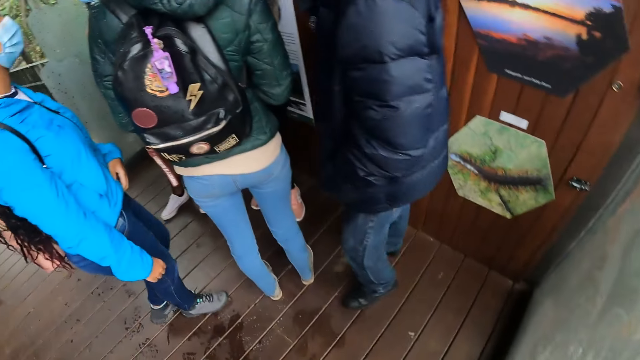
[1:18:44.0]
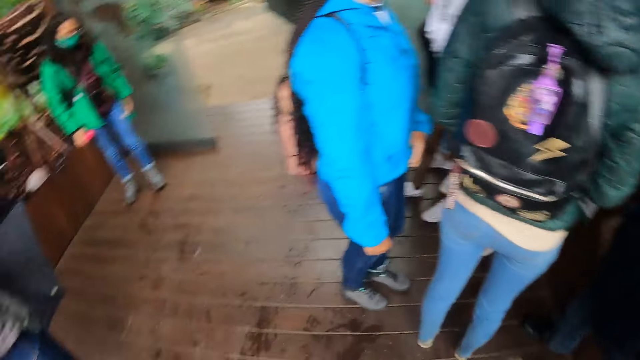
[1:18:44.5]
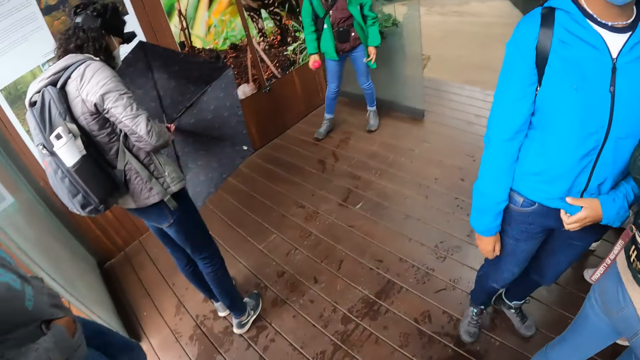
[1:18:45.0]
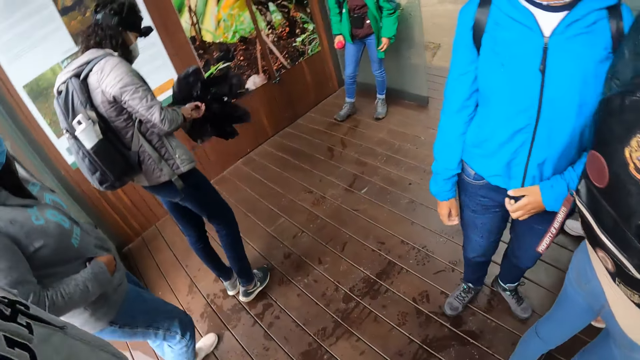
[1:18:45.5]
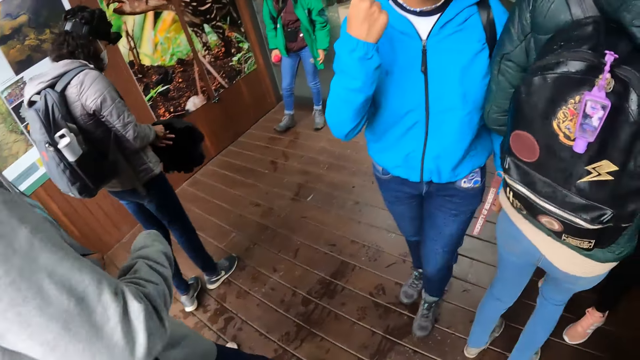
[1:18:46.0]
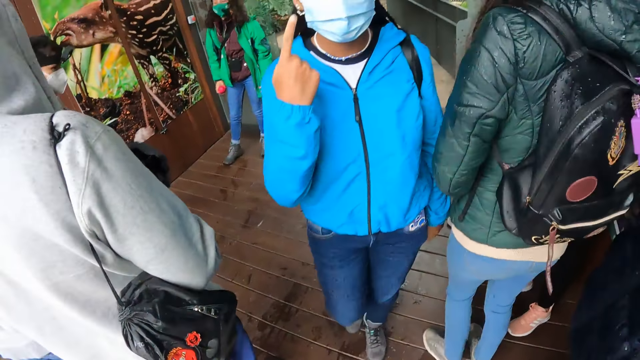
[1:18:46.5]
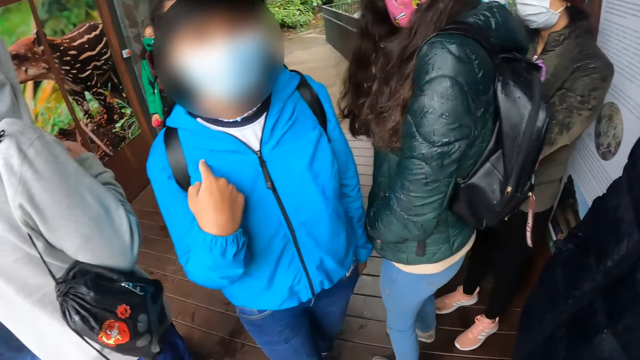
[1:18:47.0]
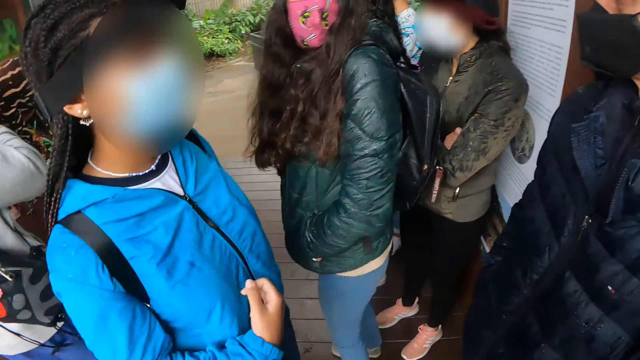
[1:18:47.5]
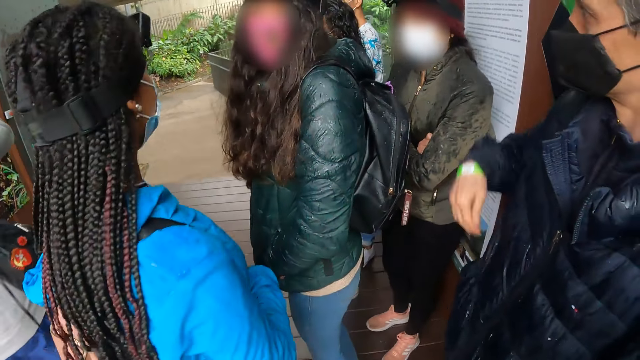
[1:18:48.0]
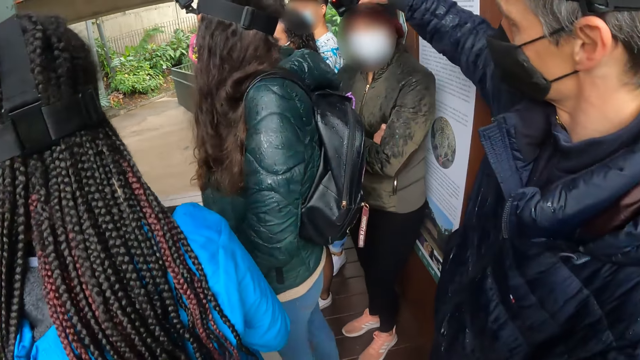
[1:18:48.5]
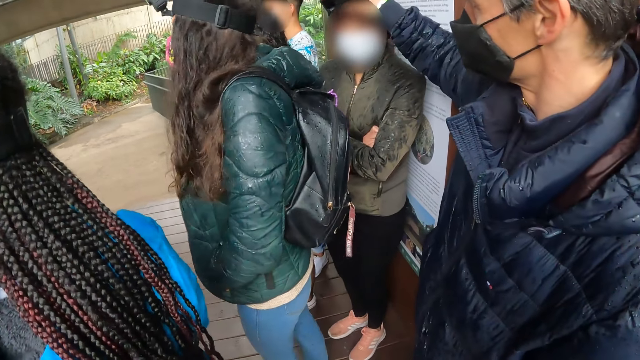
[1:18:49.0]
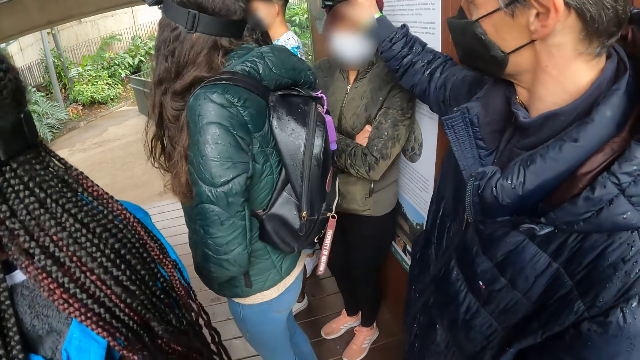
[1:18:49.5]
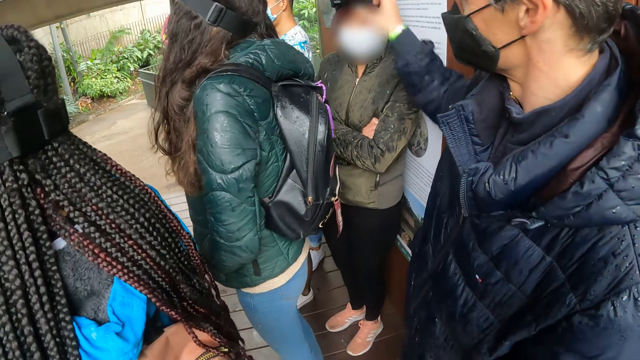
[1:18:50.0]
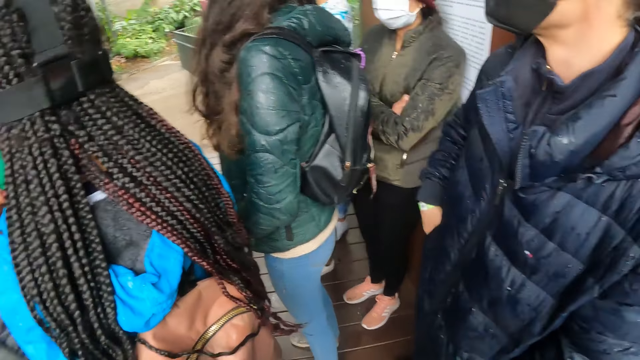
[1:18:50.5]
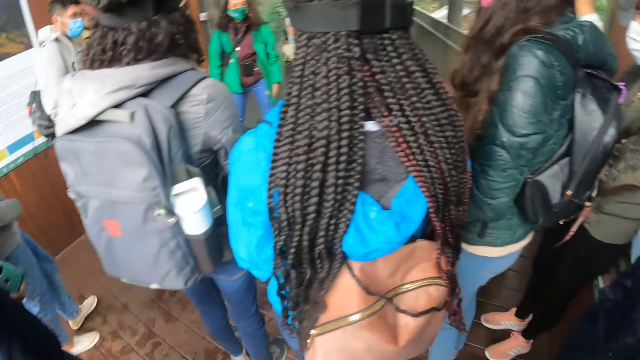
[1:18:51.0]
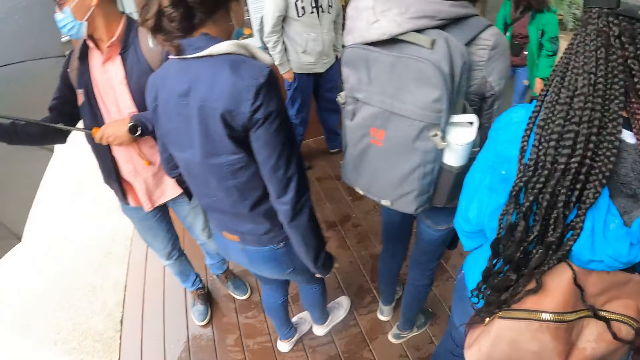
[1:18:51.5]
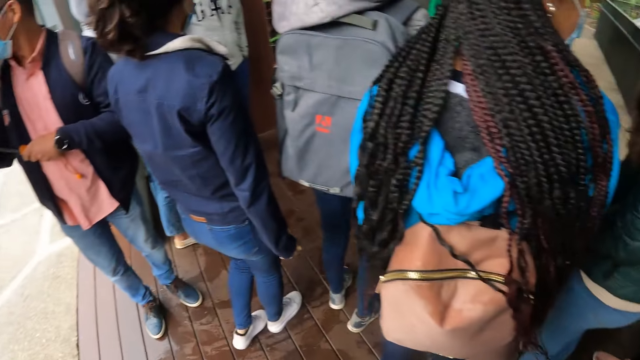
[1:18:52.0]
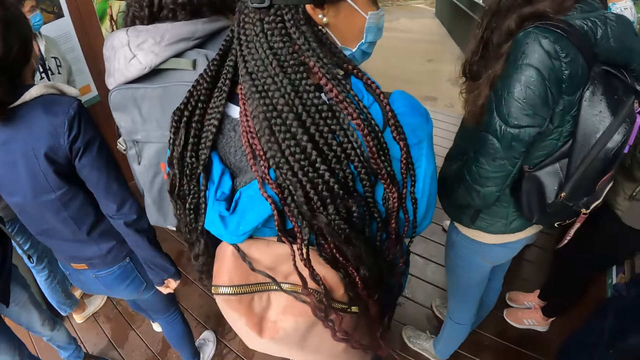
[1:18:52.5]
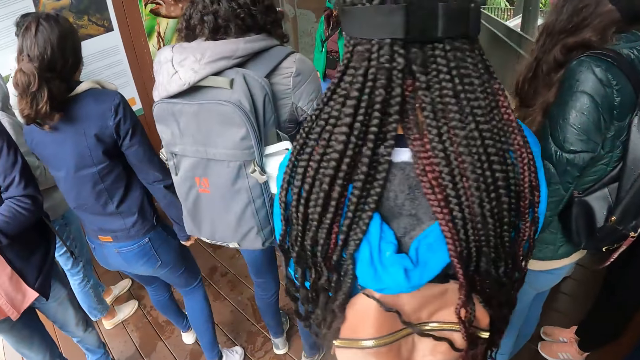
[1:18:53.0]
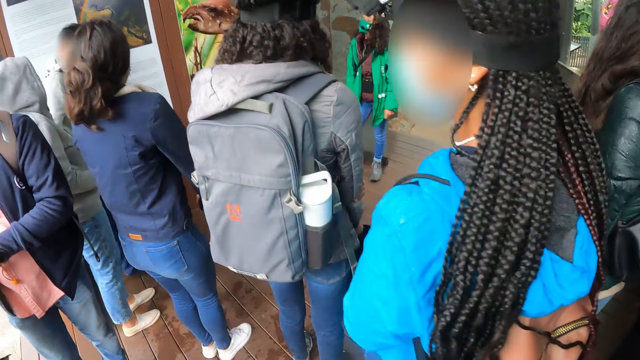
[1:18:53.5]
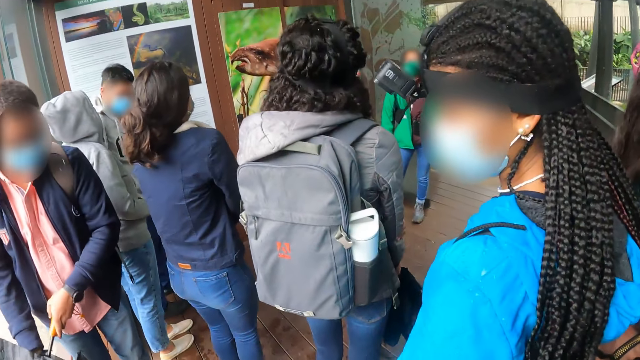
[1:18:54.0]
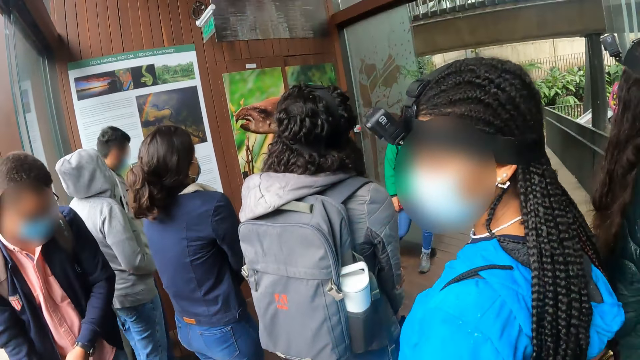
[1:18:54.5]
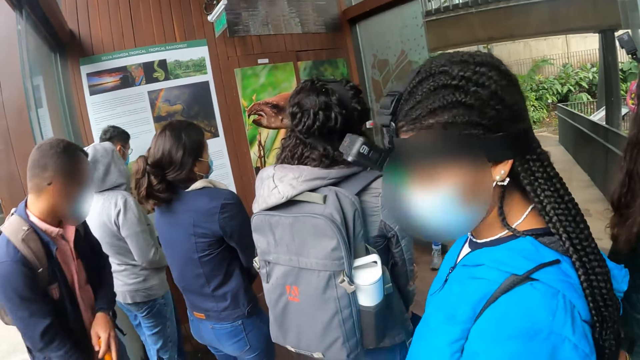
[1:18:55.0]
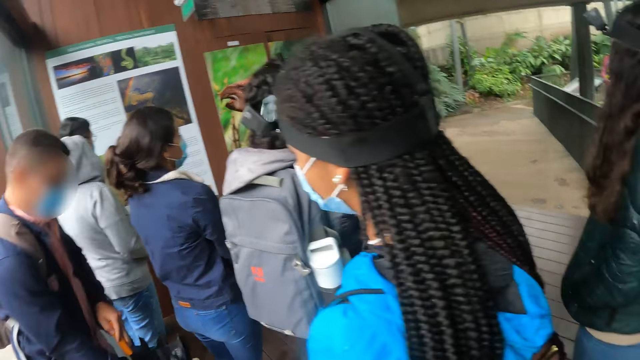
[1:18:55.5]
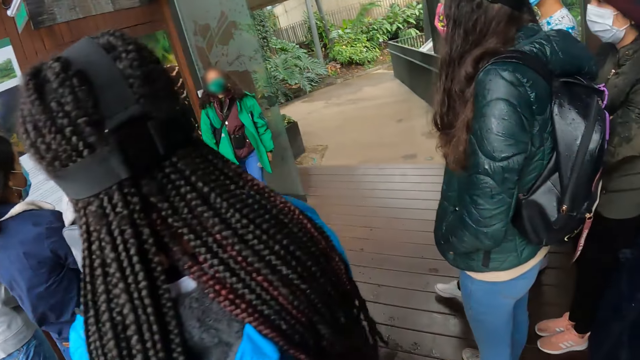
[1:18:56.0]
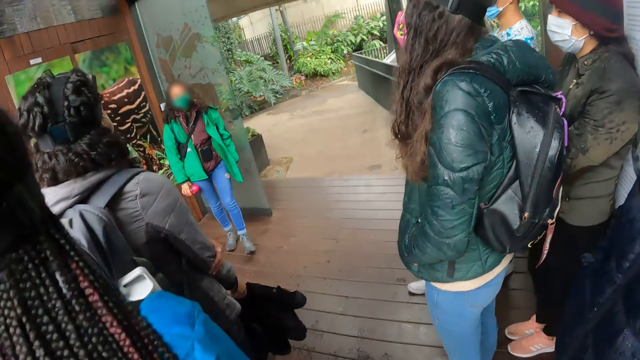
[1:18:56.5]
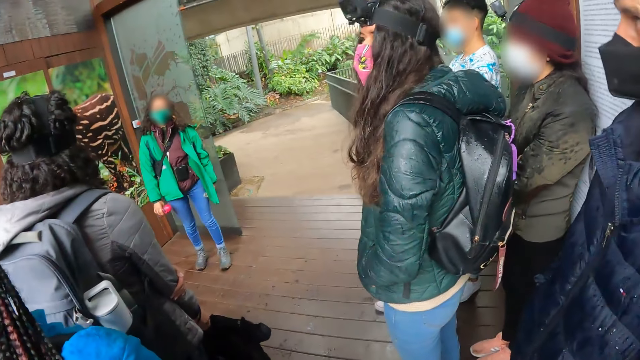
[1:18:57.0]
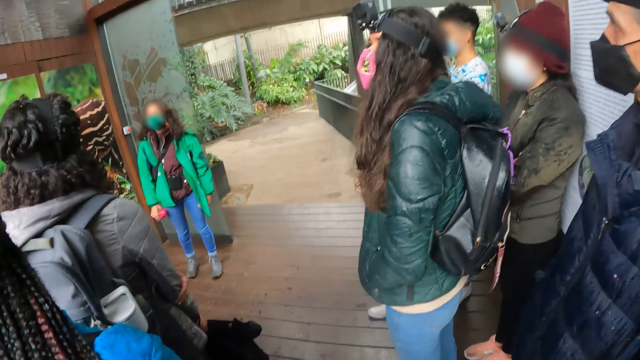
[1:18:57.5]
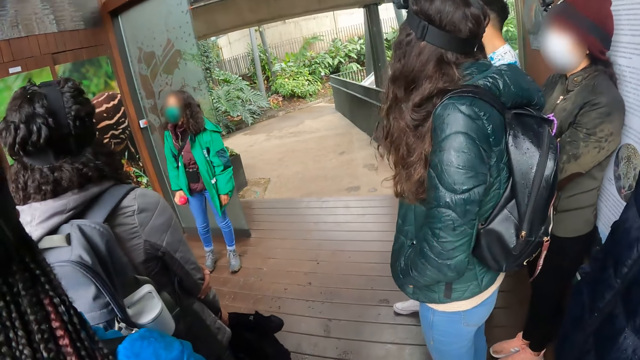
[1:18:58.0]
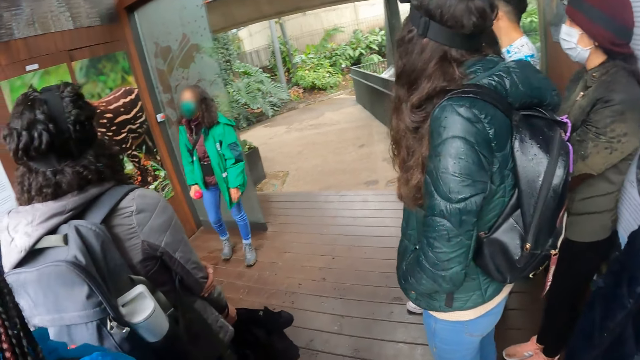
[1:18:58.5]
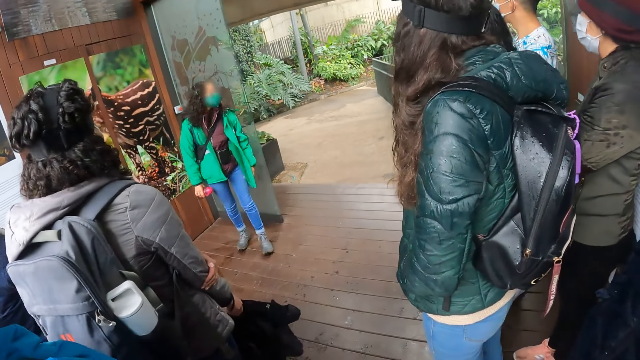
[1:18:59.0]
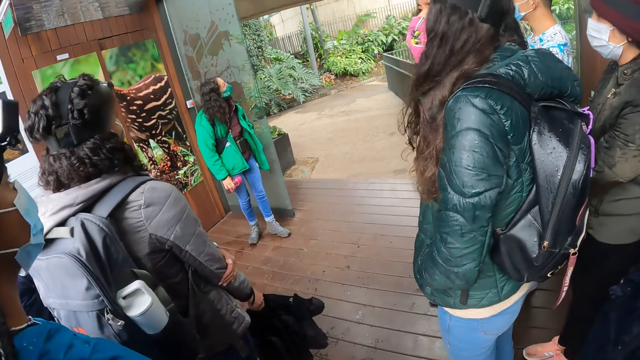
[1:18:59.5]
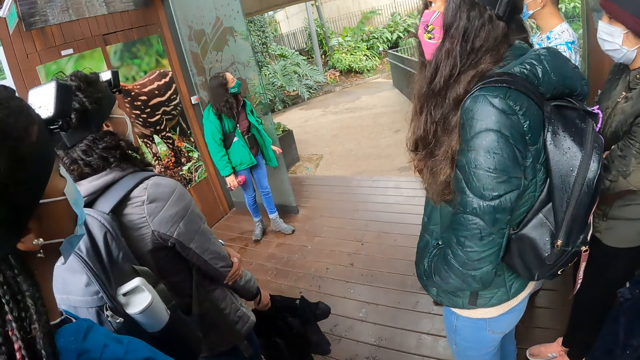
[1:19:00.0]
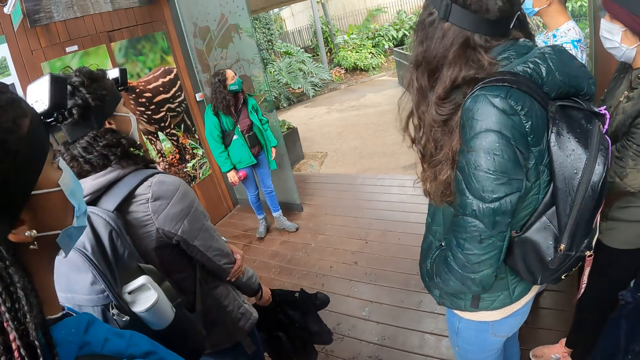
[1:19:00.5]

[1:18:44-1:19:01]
The woman closes the umbrella with her hands. Another woman converses with the camera wearer. A man adjusts a head camera on another woman's head. The camera wearer looks around the room. The woman converses with the camera wearer and a group of people.

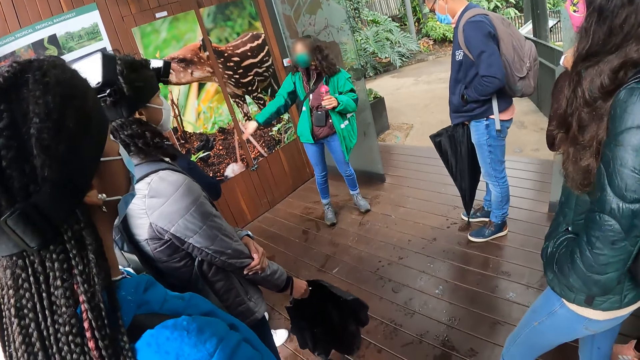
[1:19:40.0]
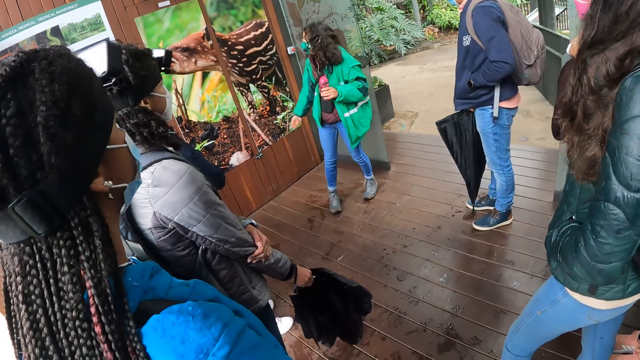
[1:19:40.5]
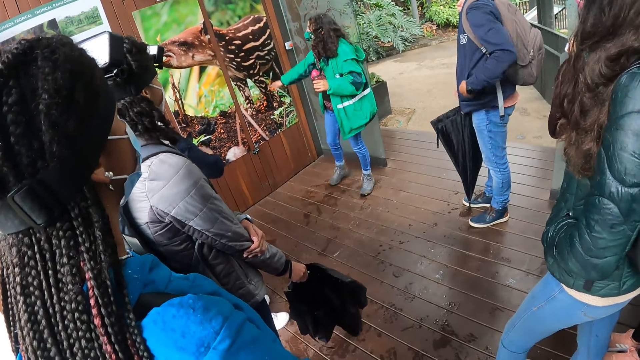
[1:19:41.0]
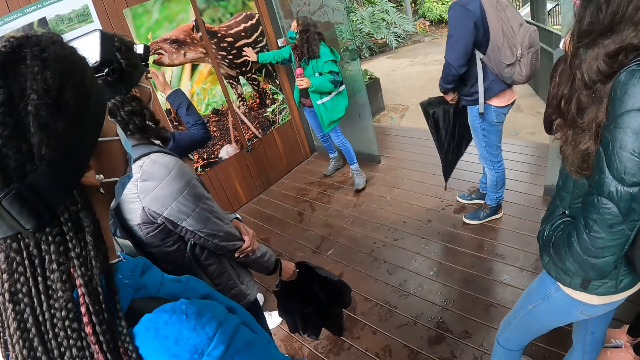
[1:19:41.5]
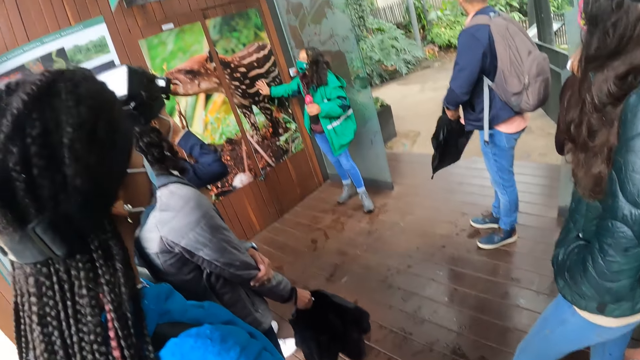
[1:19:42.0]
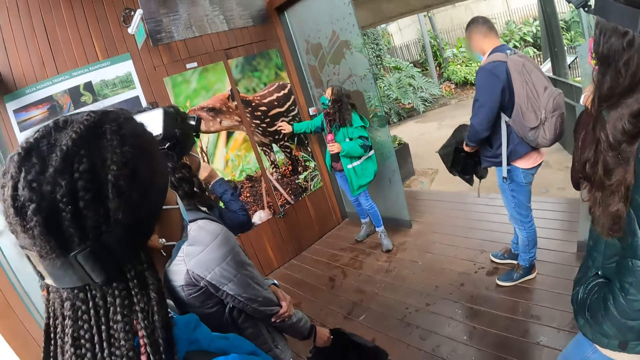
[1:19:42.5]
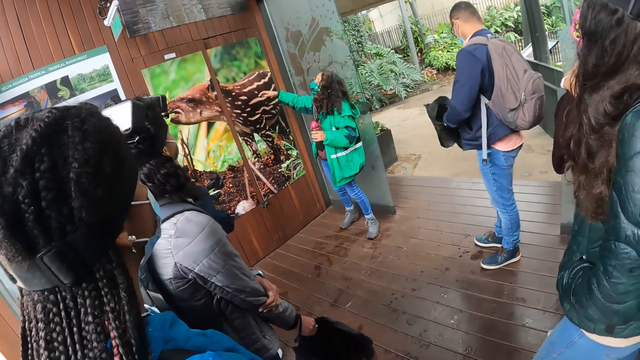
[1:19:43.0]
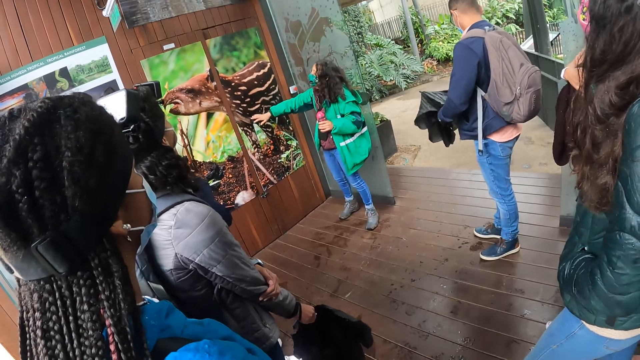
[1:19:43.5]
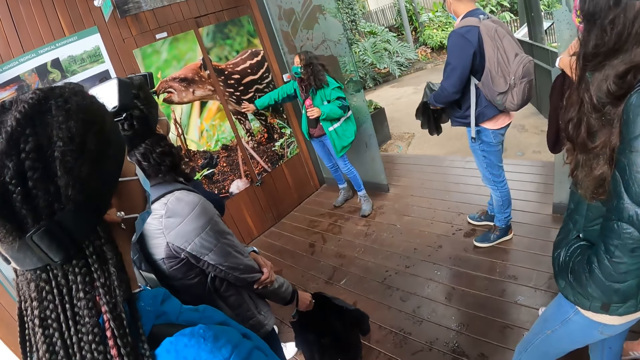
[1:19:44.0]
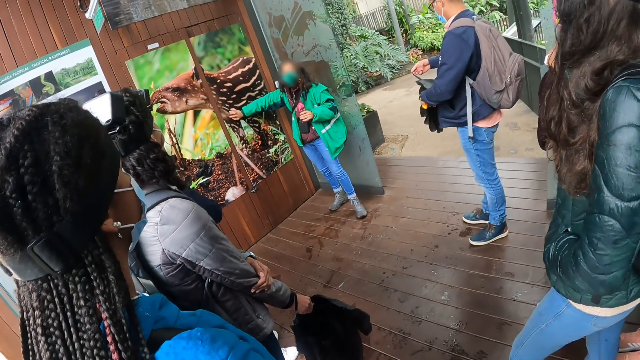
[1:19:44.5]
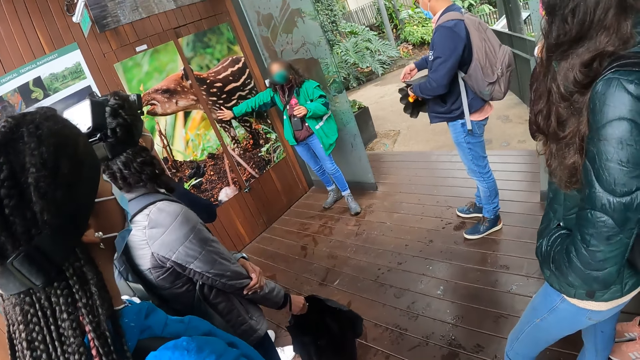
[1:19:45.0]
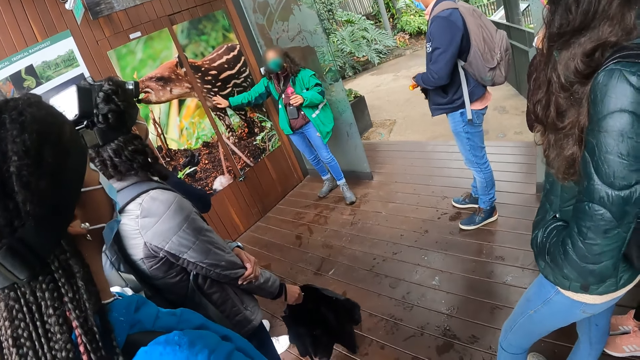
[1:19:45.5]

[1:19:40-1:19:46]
The woman touches a poster with her right hand. The man lifts the umbrella with his left hand. He rolls up the umbrella with his hands.
